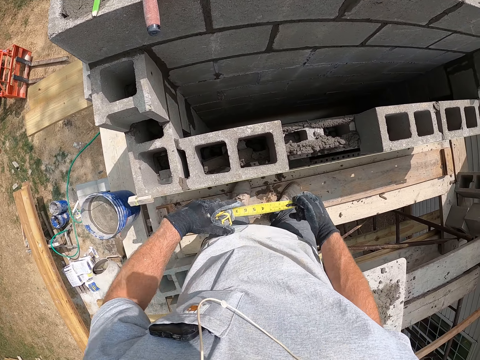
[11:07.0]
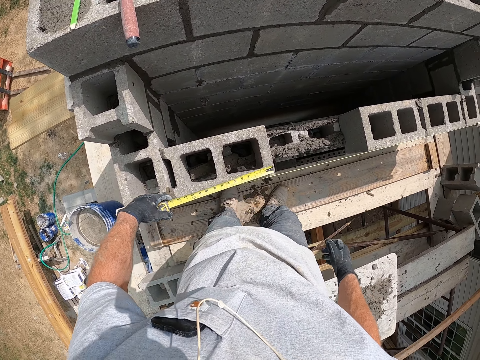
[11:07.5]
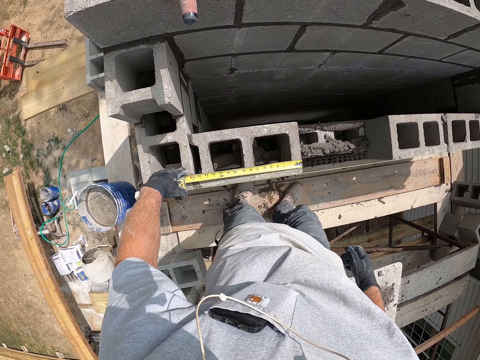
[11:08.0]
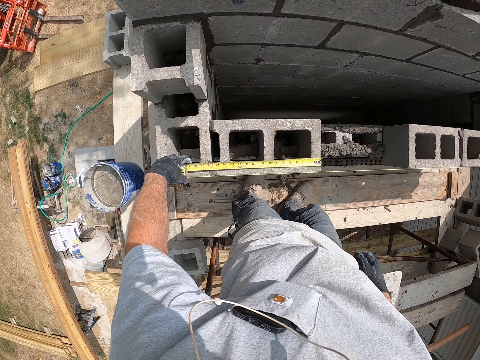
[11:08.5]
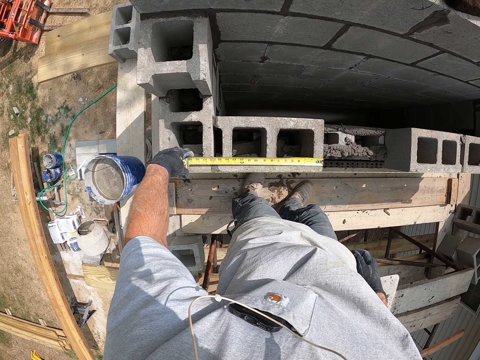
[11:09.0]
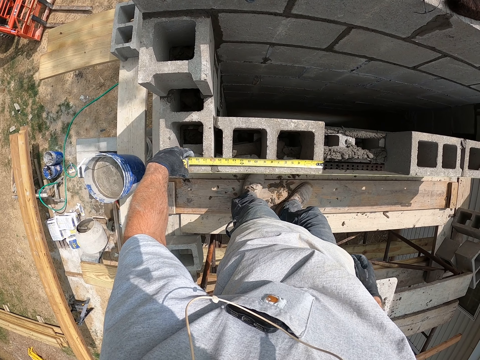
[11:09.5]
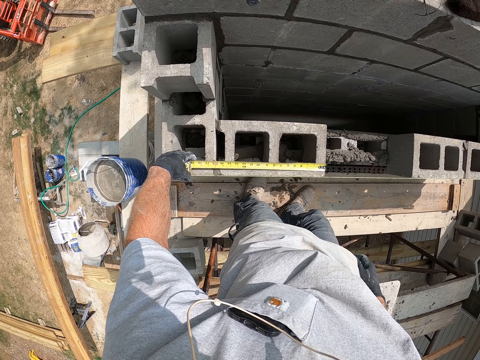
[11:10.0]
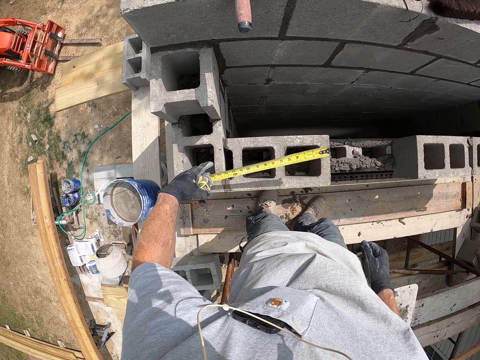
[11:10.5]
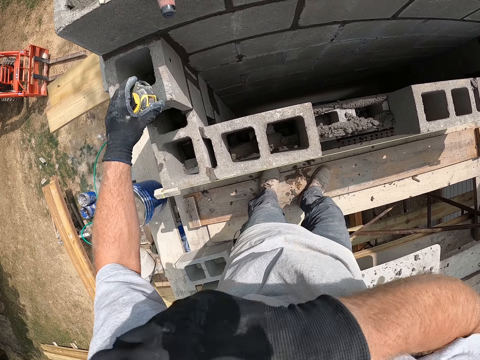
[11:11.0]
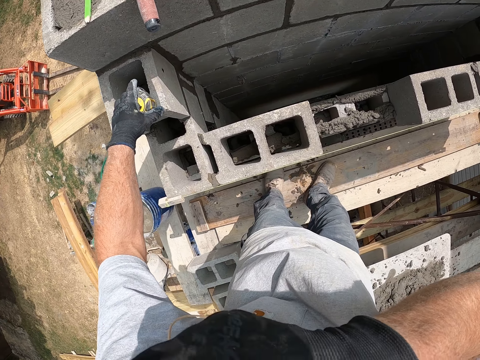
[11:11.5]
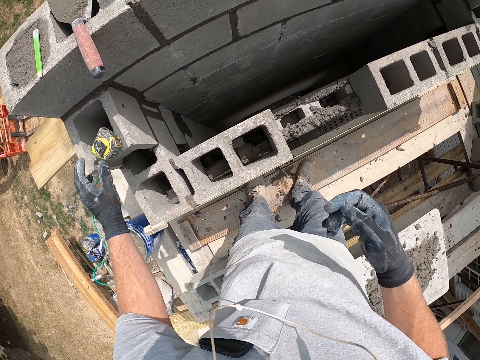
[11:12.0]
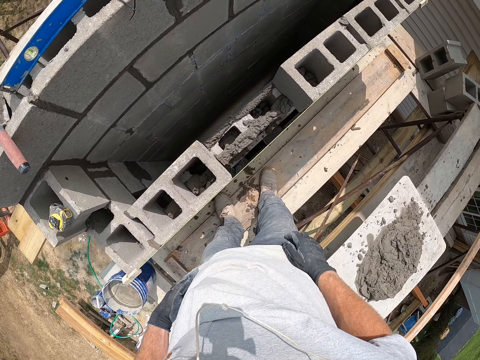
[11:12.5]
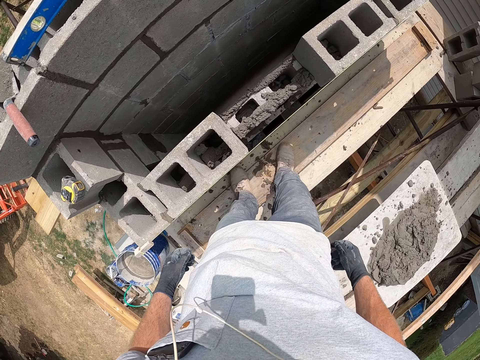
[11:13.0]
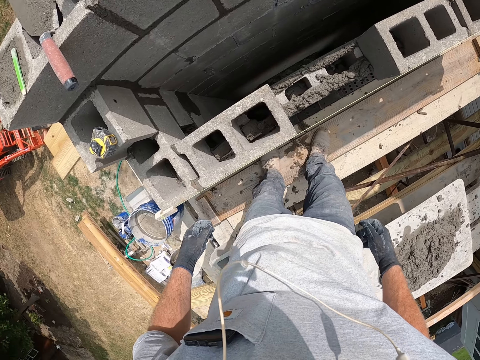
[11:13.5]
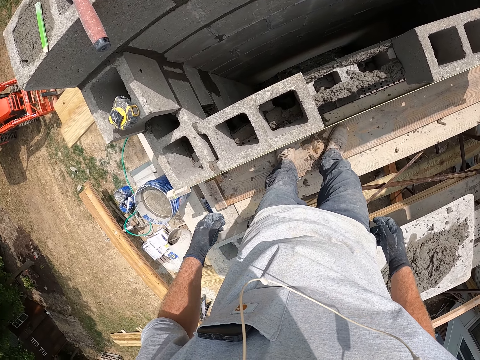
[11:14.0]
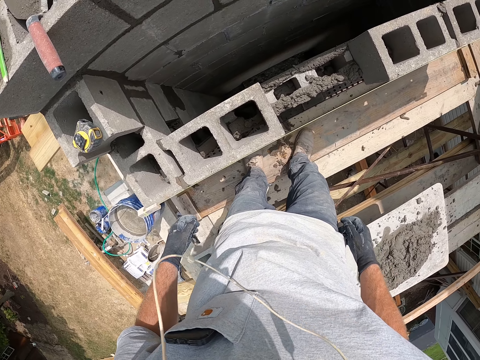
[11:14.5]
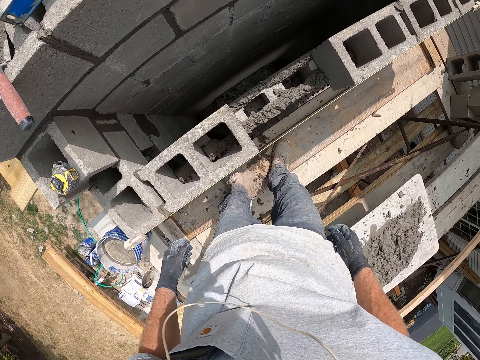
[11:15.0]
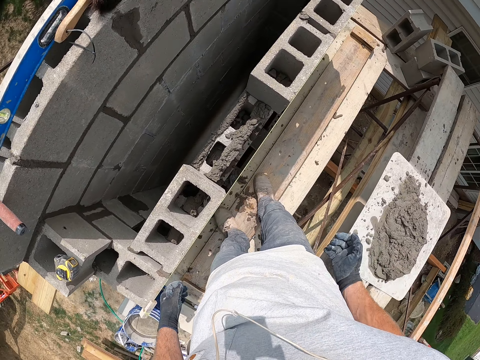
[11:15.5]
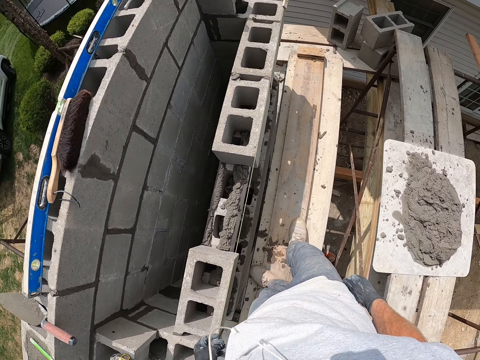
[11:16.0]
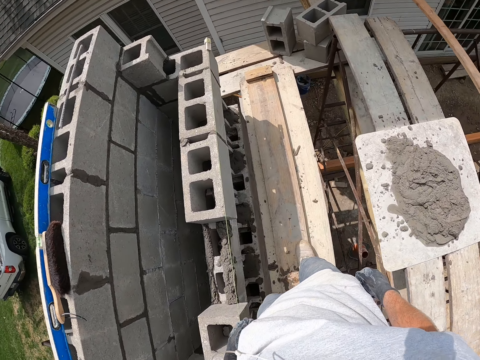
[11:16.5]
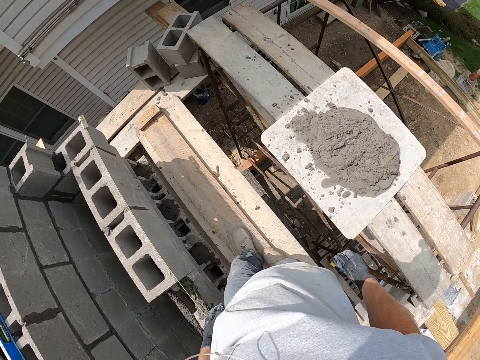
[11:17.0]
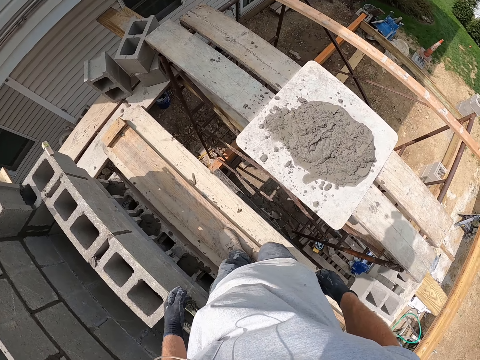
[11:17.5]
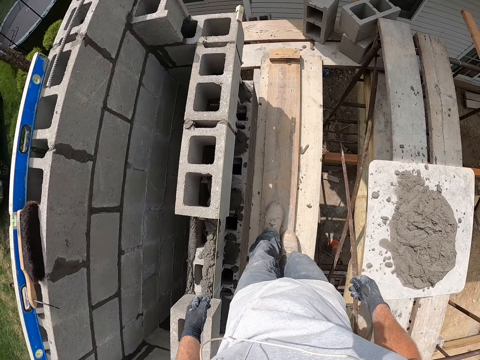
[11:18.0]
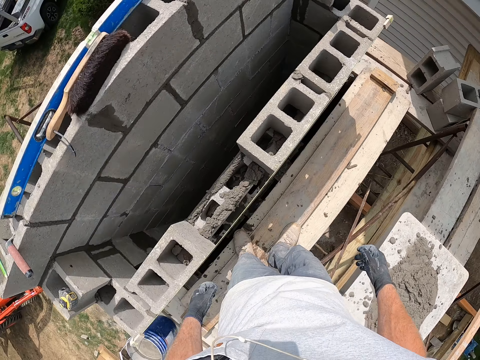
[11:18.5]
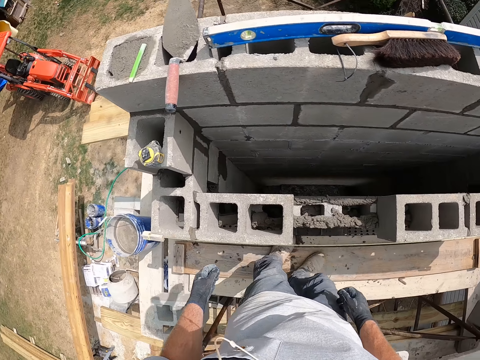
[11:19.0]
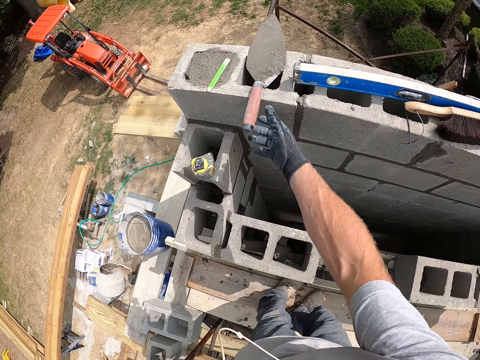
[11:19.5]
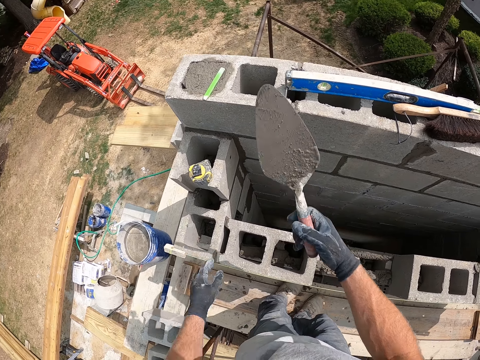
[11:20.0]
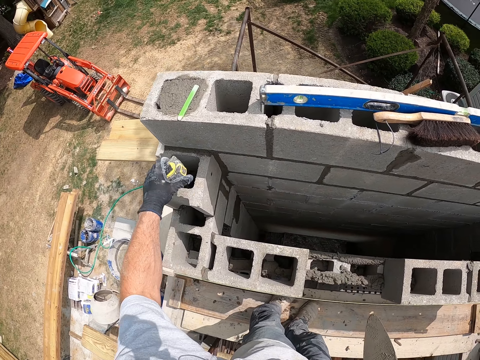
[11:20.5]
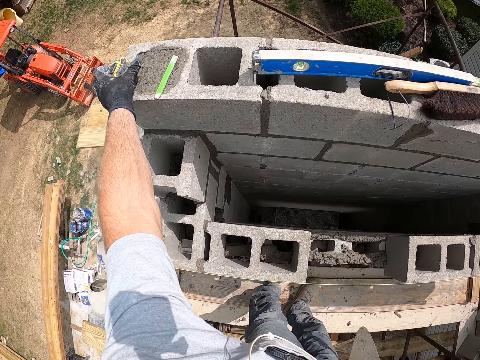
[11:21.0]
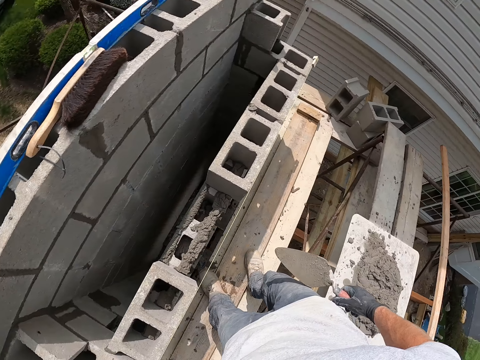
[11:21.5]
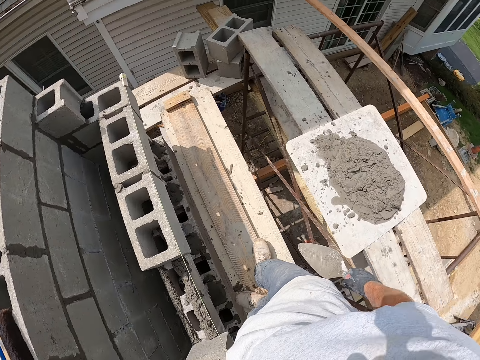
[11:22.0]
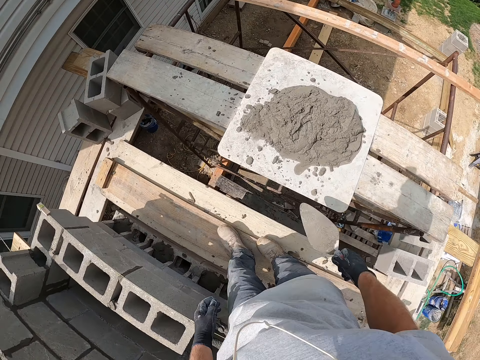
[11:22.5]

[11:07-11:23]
The camera wearer pushes back a blade in a tape. He measures concrete blocks. He pushes back the blade in the tape. He puts down the laser tape on a concrete block. He touches his body with hands. He looks at the concrete blocks. He looks around. He picks up a trowel. He picks up the laser tape and puts down the laser tape on the concrete blocks.

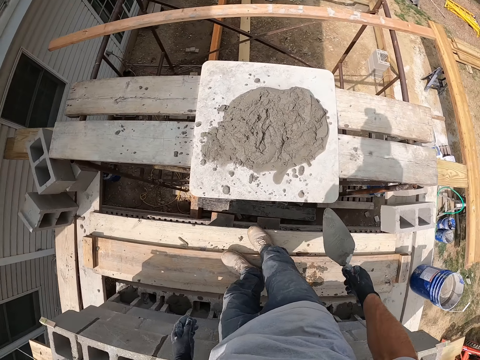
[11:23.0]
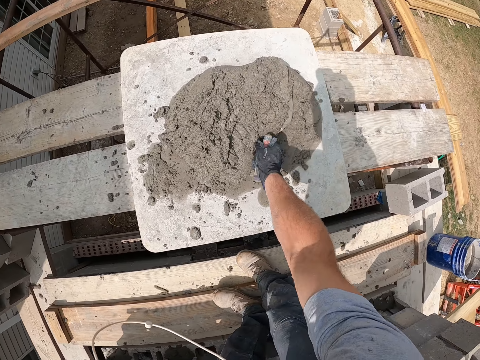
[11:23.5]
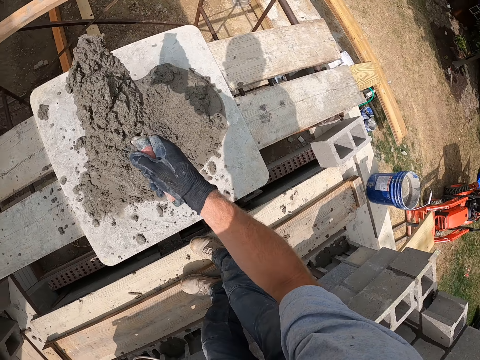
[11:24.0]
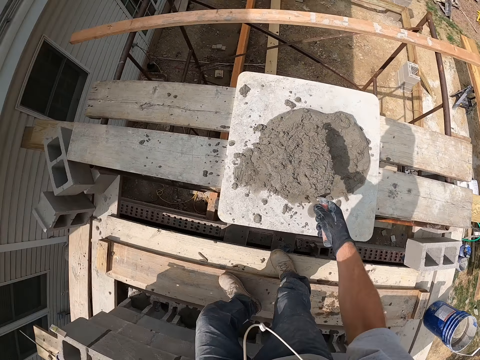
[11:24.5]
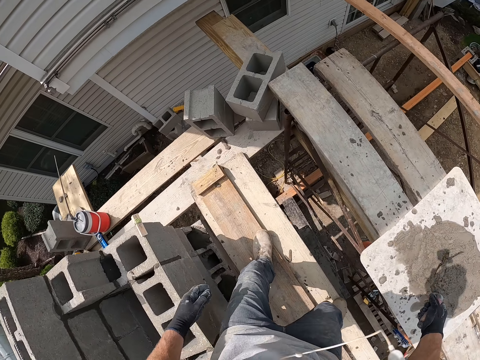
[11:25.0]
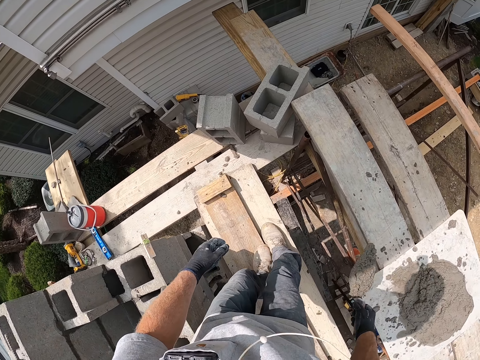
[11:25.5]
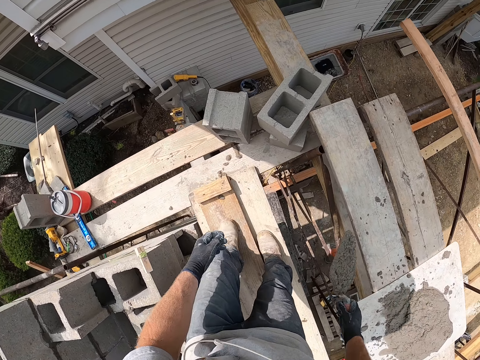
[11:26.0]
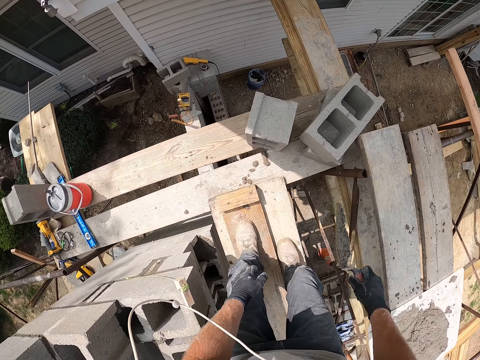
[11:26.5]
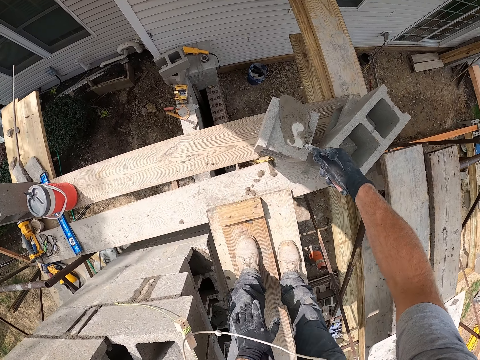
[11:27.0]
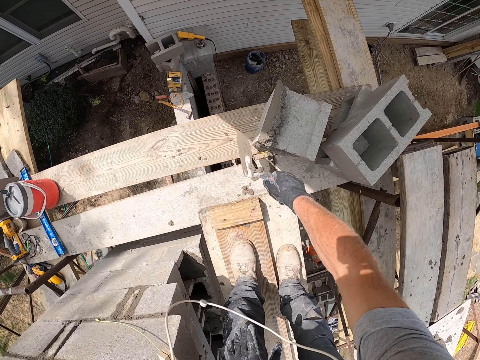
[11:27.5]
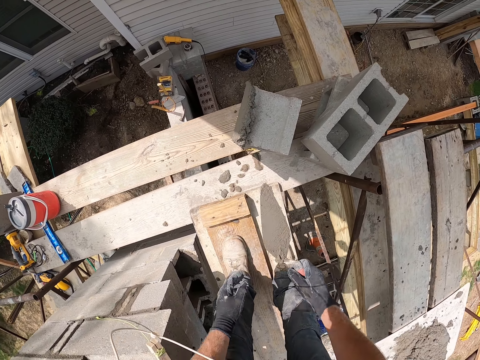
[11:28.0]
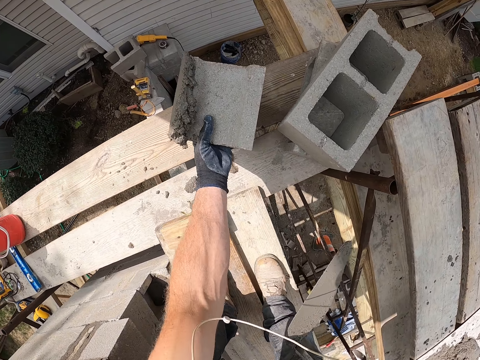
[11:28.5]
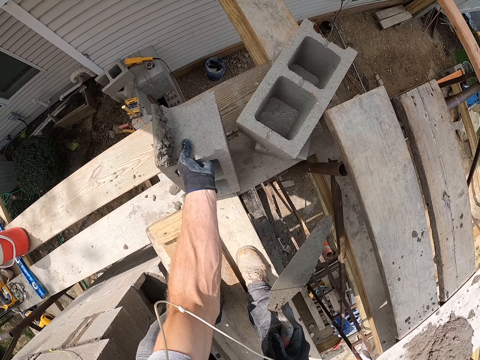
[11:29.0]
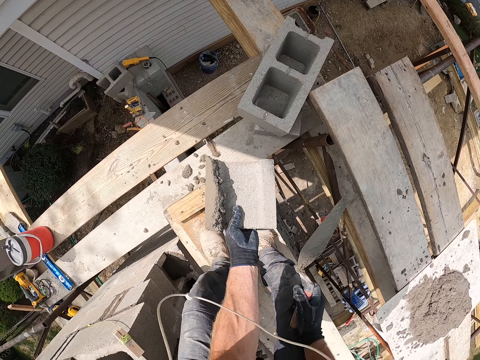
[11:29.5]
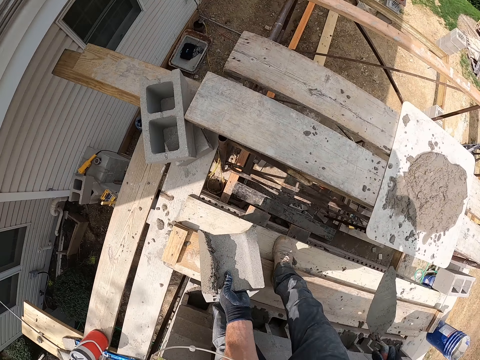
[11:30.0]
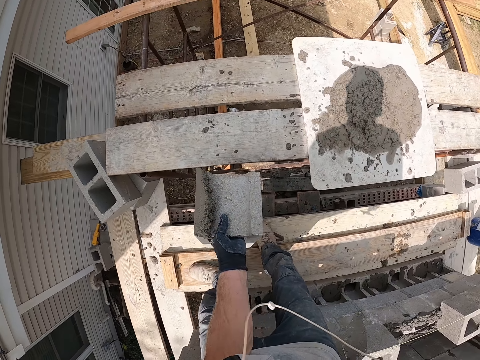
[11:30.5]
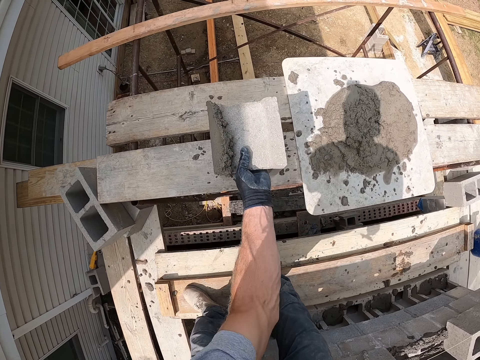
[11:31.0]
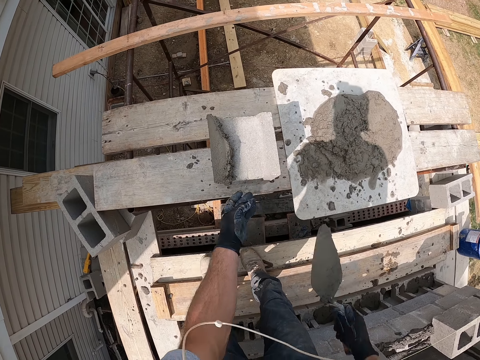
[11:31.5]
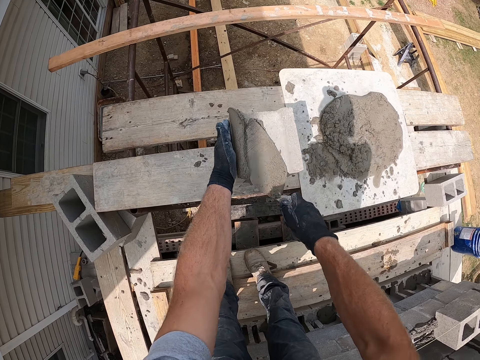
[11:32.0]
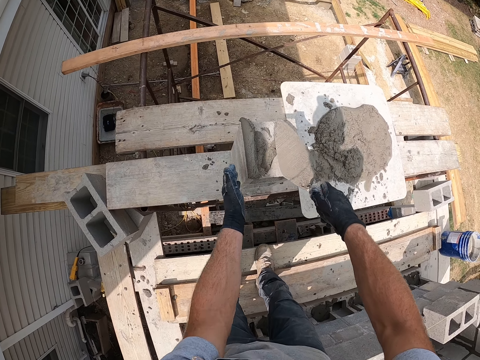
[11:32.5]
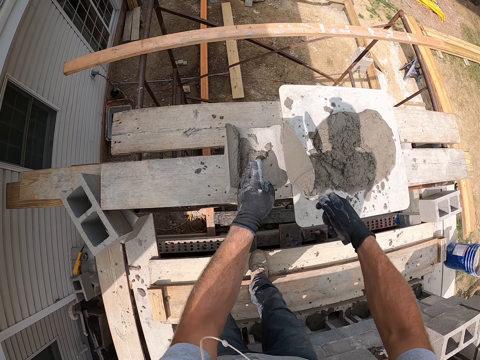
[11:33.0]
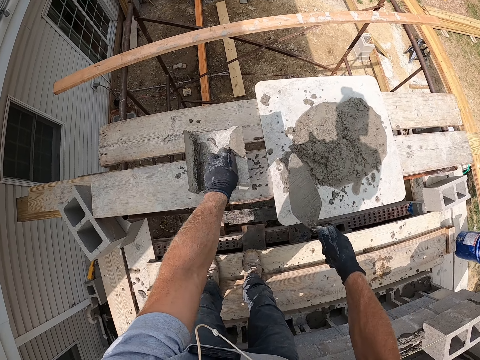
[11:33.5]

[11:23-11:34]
The camera wearer scoops the cement mortar with the trowel. They shake the trowel. They spread the cement mortar on the brick. They lift the brick or concrete block. They put the concrete block on a piece of wood. They put a hand on the concrete block. They spread the cement mortar on the brick with the trowel.
